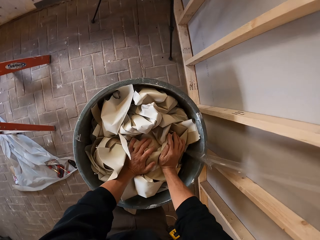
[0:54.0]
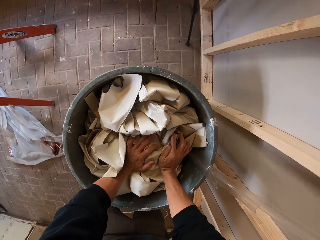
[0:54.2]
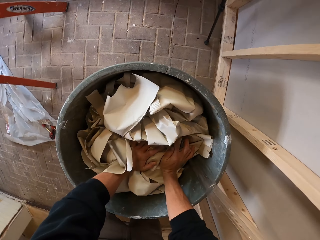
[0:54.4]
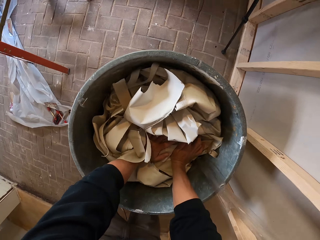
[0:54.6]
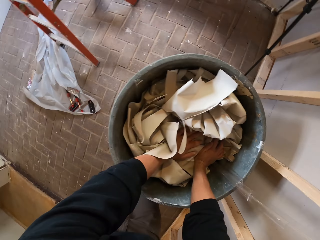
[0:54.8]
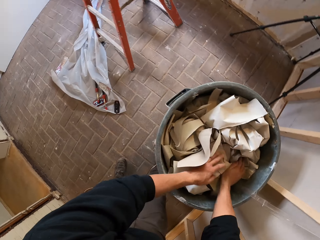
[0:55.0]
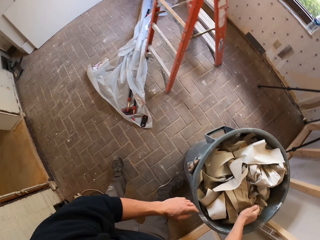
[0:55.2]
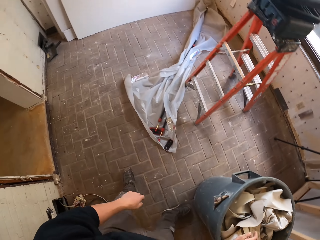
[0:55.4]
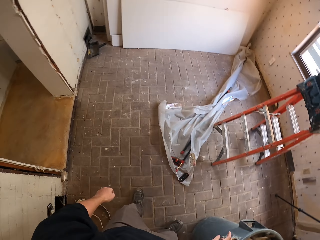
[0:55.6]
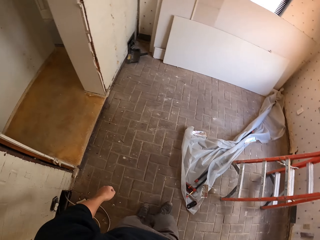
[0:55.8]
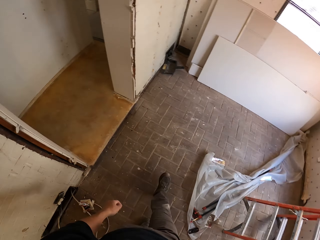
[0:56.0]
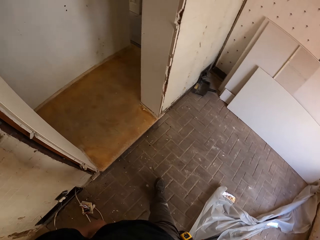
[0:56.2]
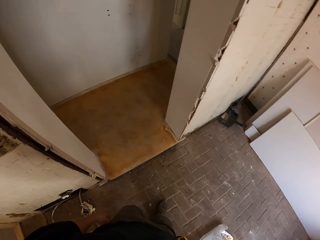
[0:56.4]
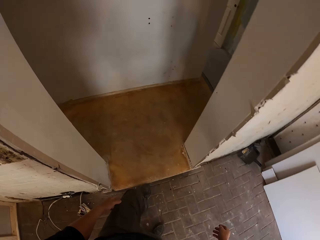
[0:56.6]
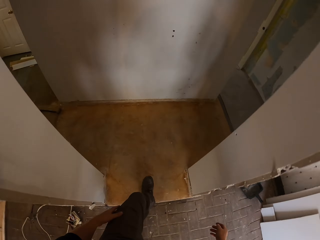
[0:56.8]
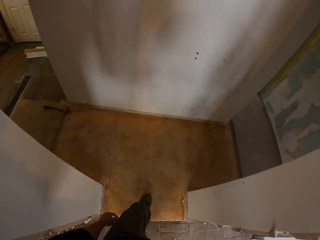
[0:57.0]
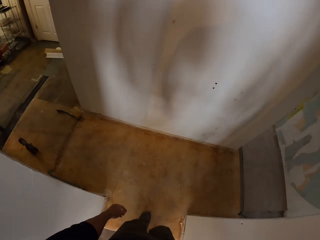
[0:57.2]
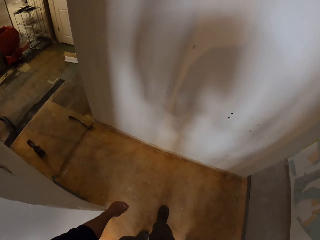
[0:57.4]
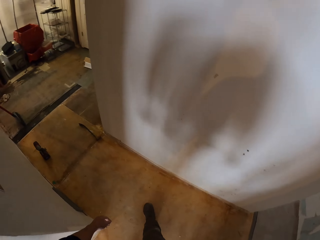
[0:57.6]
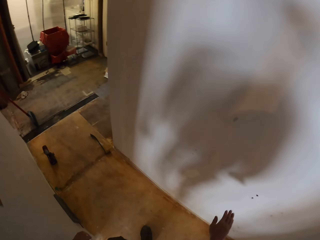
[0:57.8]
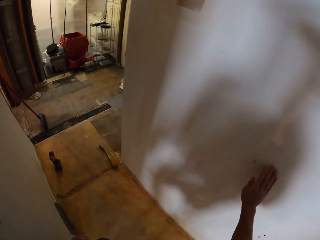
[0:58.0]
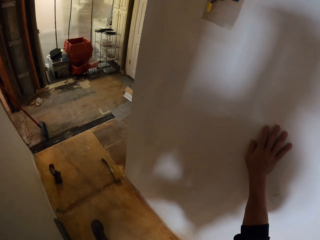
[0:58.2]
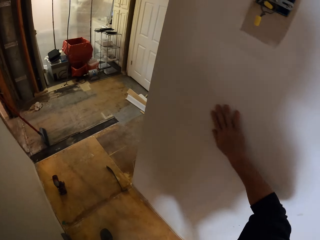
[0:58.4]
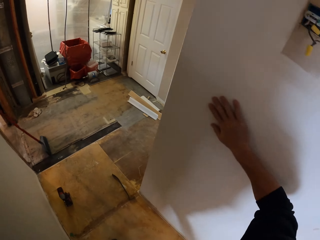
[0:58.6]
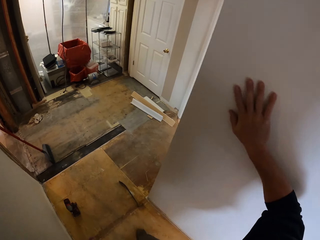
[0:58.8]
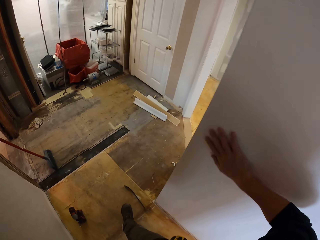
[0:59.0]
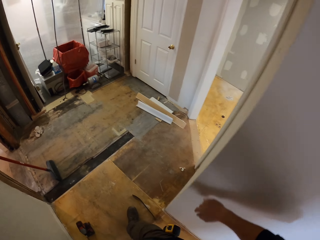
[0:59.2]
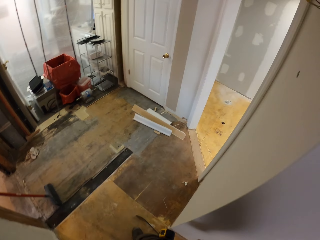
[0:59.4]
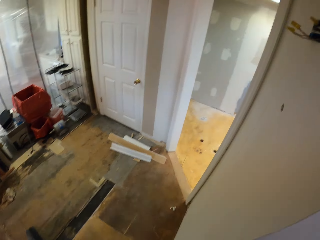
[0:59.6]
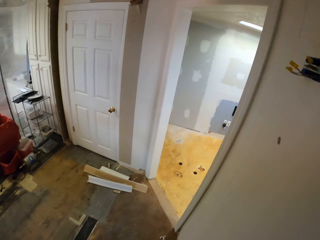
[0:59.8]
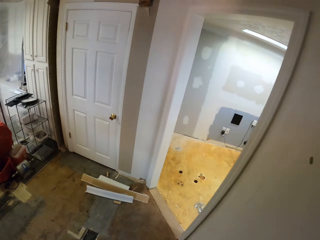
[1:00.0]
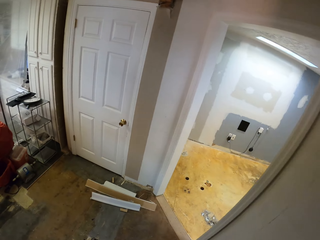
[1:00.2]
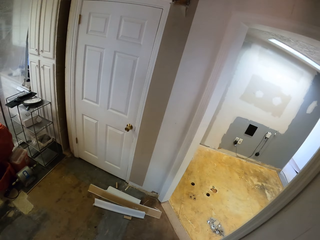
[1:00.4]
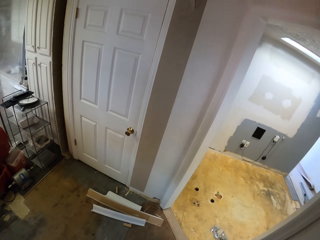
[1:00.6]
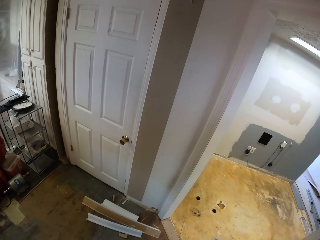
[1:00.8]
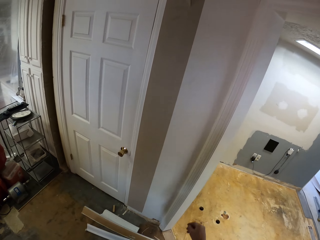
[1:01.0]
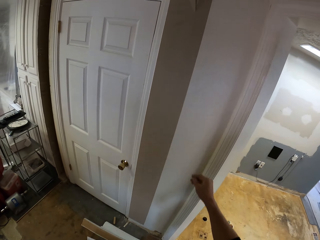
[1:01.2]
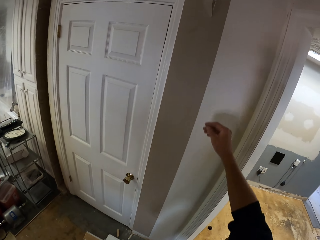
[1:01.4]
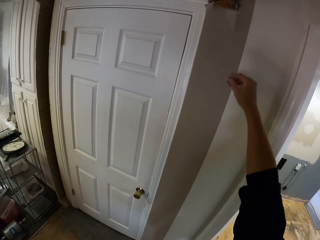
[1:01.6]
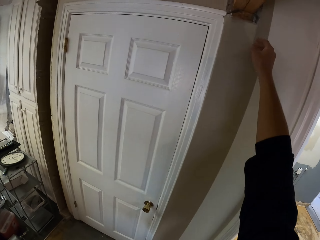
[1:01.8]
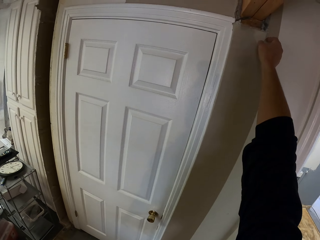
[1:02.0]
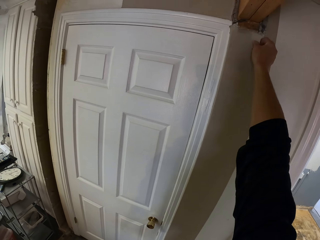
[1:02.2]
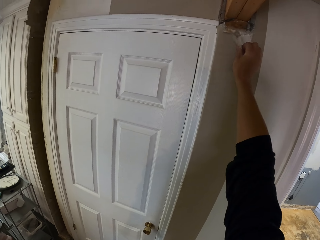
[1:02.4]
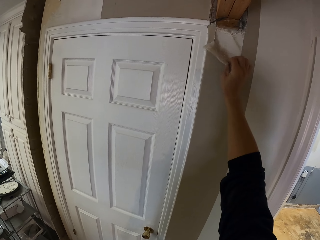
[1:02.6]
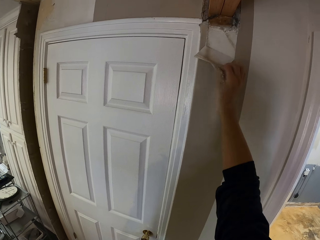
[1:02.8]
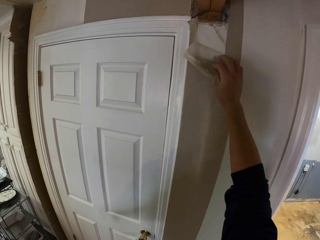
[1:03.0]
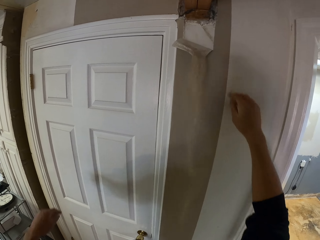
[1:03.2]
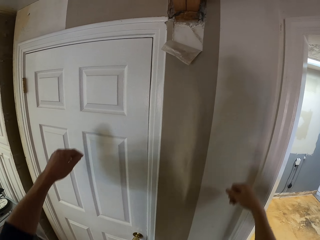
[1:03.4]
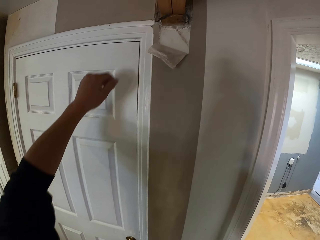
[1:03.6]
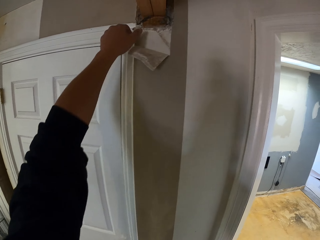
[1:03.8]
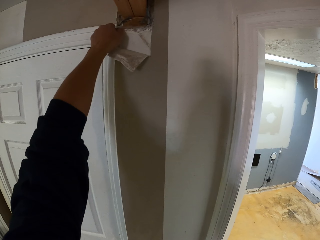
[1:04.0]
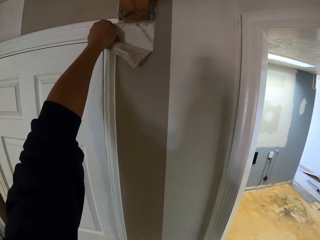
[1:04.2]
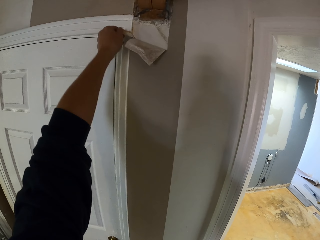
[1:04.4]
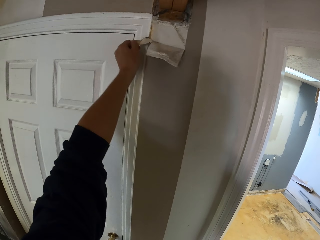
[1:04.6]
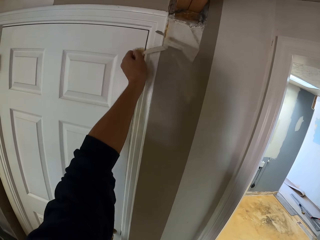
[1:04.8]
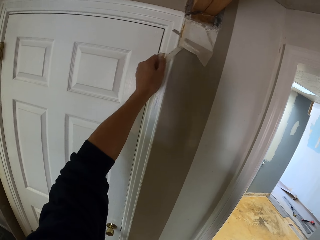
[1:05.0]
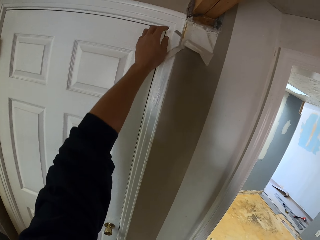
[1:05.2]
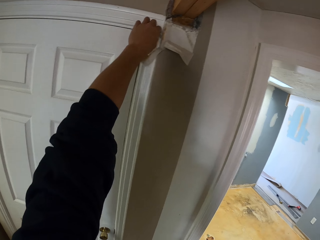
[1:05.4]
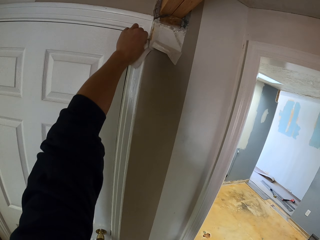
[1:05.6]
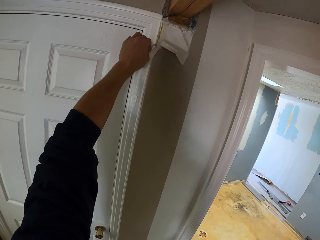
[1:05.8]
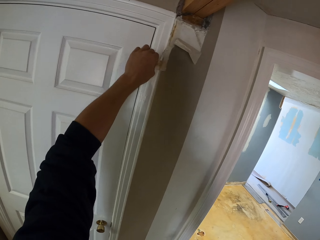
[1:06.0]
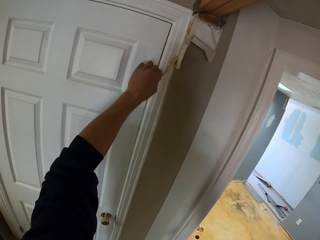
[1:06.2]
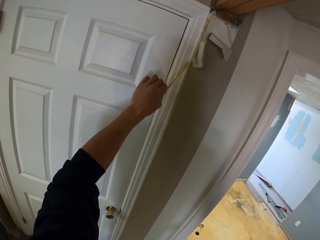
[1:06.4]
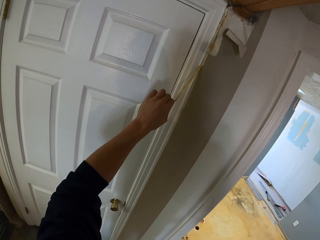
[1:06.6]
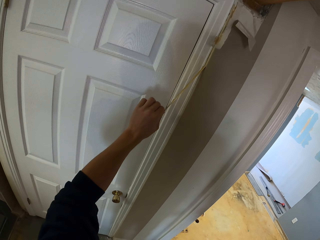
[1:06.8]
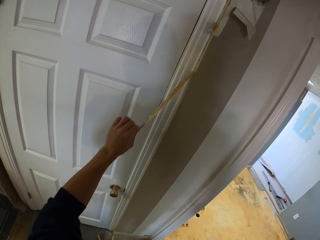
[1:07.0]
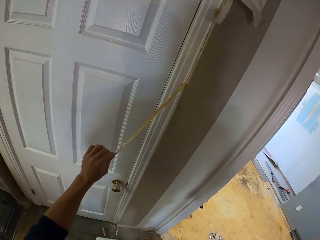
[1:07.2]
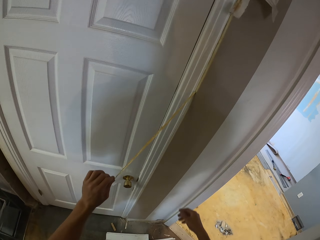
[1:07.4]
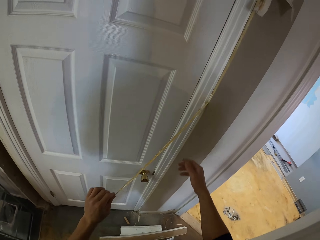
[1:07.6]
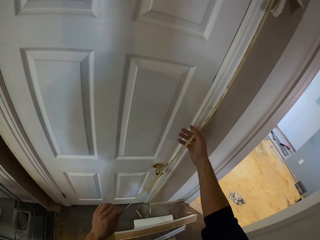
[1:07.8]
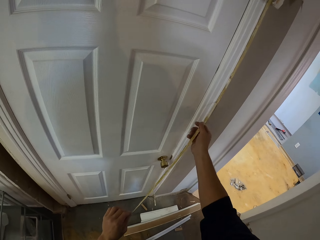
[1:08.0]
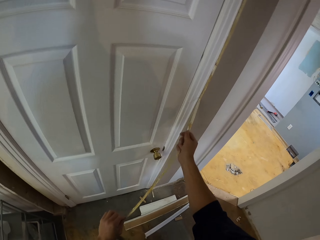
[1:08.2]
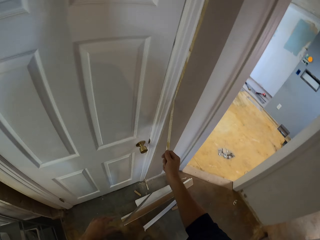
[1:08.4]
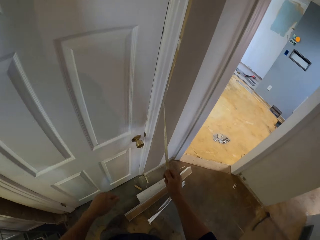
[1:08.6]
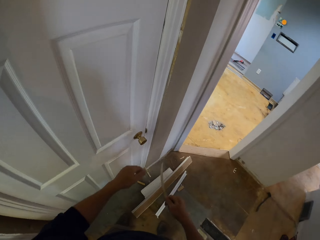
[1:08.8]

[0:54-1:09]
The camera wearer throws the wallpaper inside the dustbin. He presses the wallpaper into the dustbin. He walks out of the room. He touches the wall. He walks along the corridor. He lifts his hand. He removes the wallpaper. He removes the wallpaper with the other hand. He removes the wallpaper.

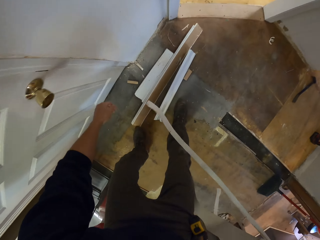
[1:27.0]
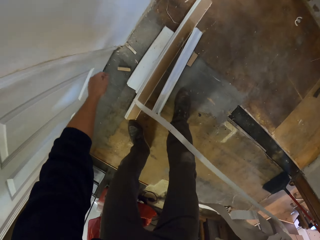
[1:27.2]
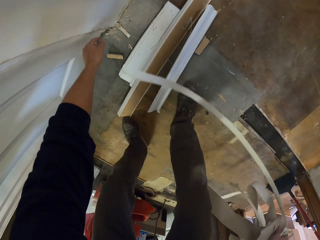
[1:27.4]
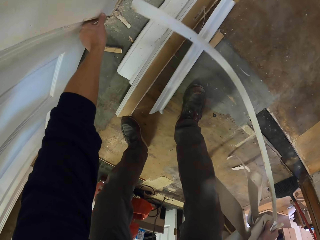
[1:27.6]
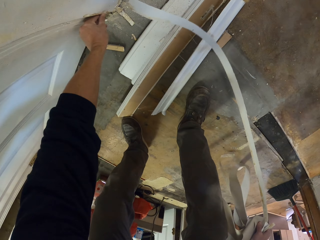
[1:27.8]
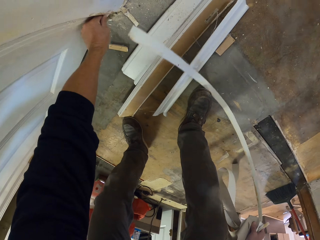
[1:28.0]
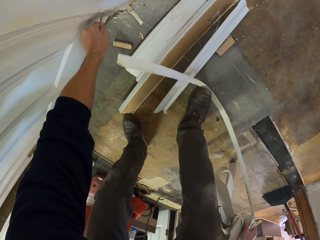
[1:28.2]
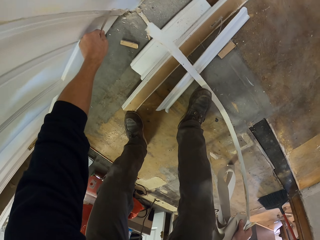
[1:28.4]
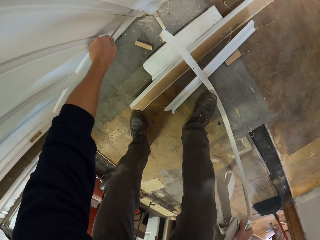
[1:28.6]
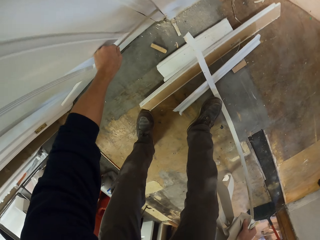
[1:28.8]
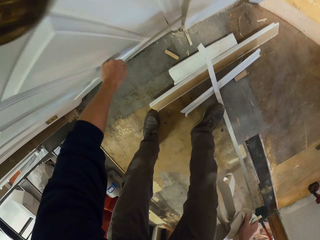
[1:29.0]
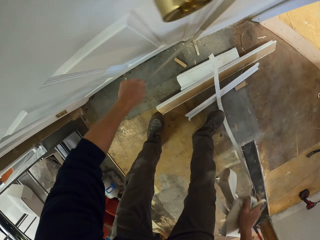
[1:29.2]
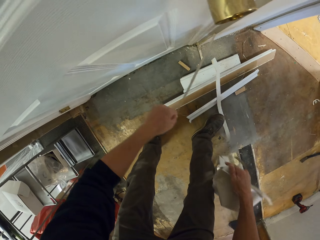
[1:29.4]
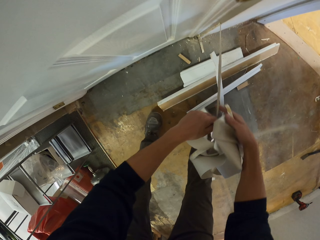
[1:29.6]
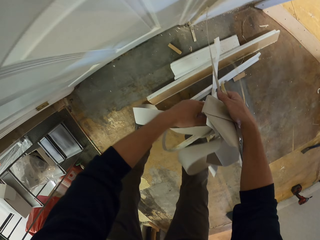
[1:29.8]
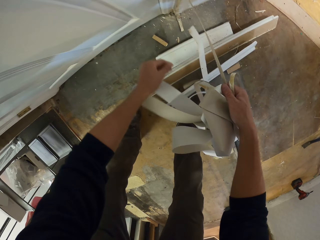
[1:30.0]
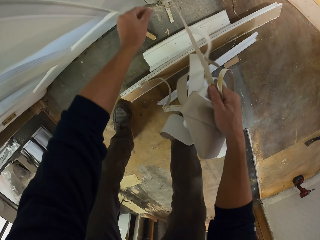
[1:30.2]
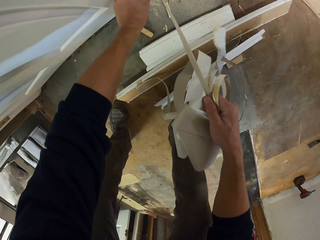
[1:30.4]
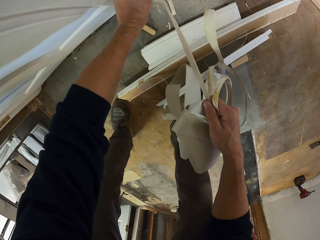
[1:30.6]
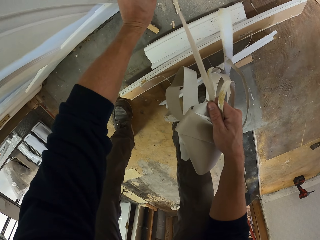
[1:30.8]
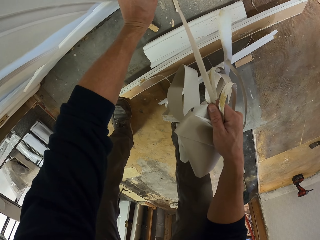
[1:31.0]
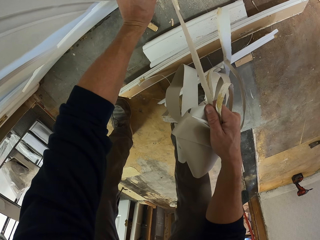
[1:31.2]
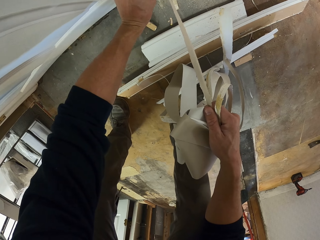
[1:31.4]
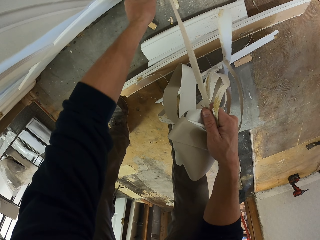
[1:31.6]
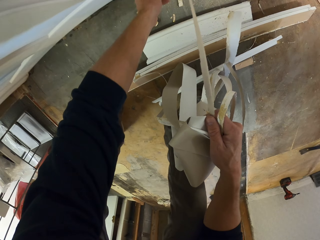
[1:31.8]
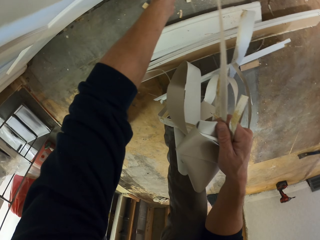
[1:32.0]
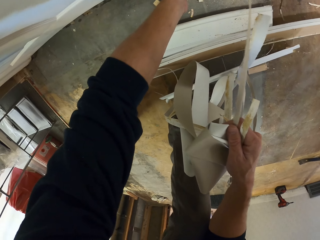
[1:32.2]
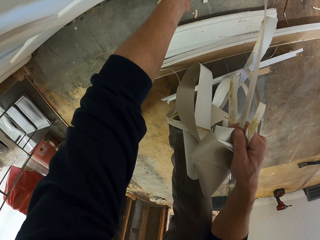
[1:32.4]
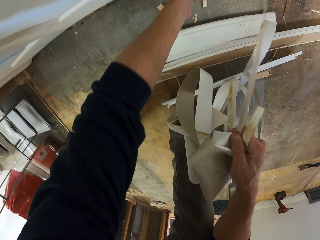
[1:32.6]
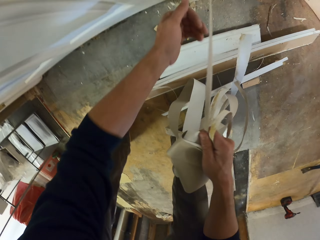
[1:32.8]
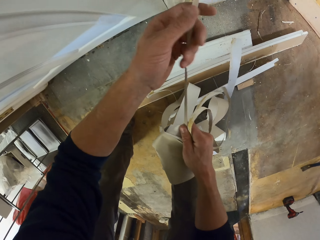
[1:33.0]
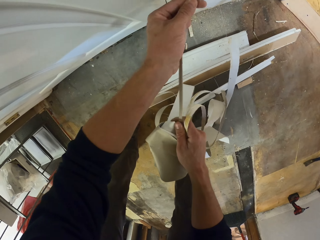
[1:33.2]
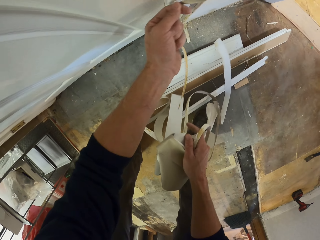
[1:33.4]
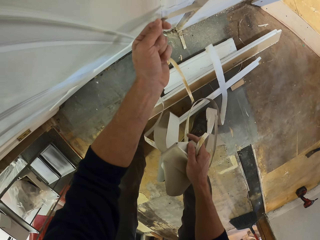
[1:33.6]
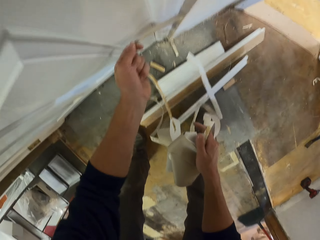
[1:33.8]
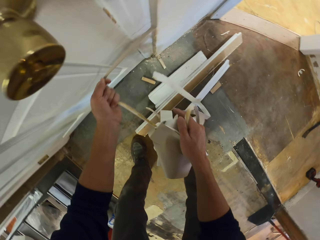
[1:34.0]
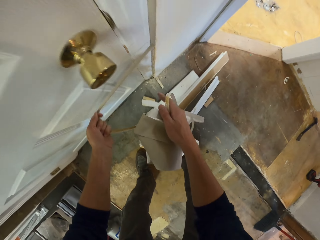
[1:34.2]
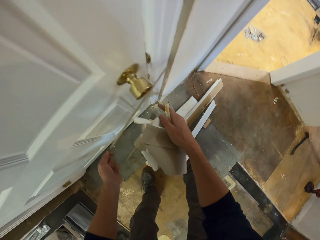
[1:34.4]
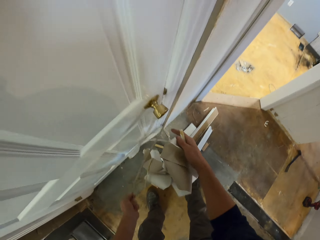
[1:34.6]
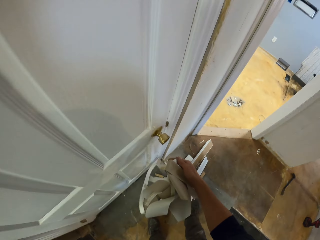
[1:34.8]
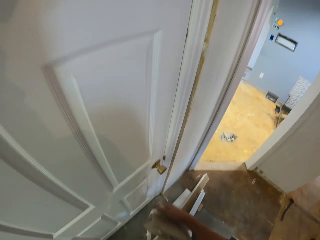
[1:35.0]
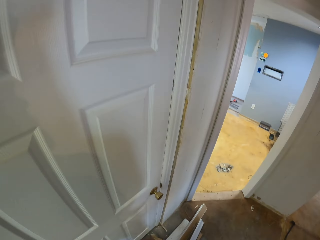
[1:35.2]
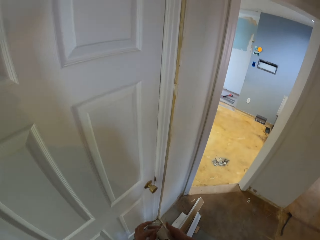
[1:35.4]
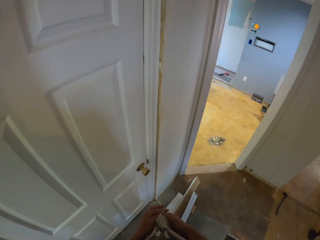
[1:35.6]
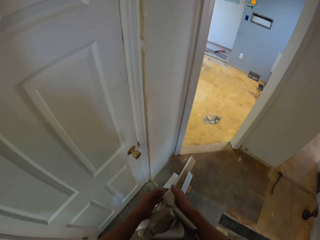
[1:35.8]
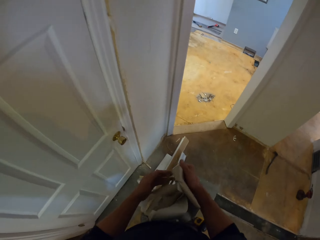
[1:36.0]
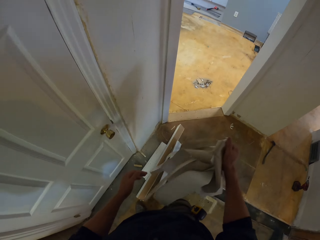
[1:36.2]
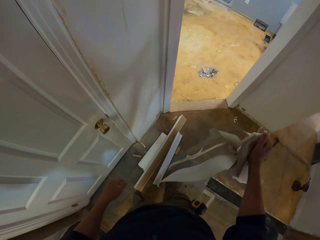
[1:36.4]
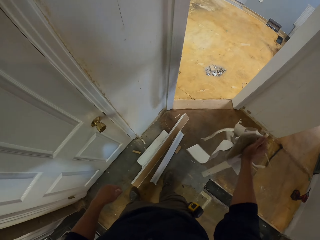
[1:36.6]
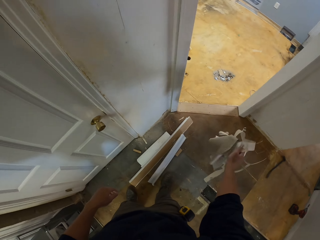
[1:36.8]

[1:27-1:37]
The camera wearer removes the wallpaper. They hold the wallpaper.
